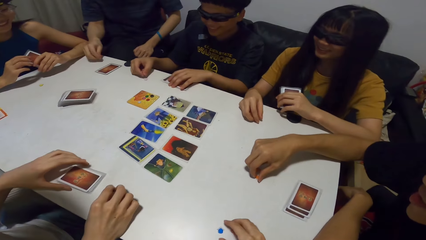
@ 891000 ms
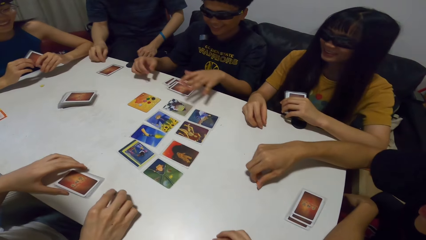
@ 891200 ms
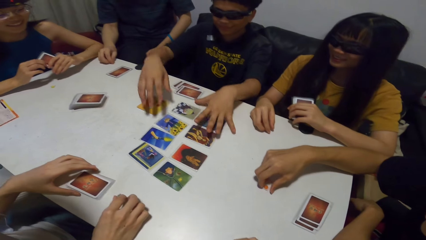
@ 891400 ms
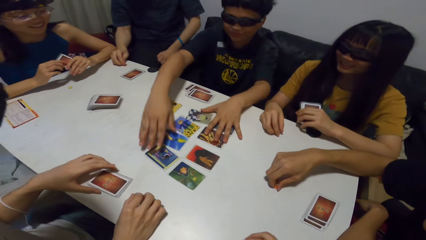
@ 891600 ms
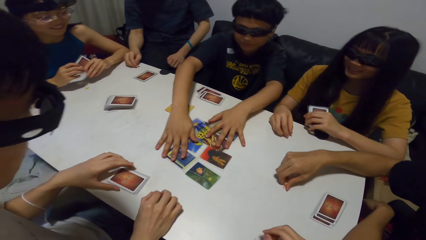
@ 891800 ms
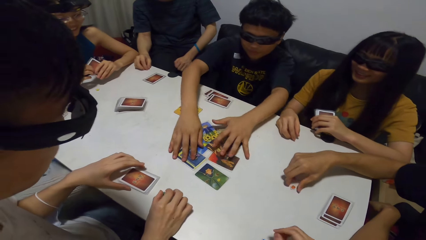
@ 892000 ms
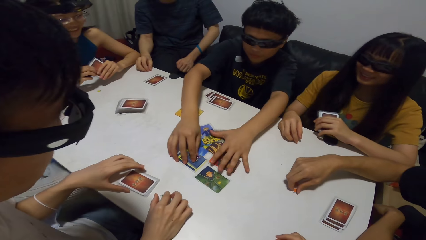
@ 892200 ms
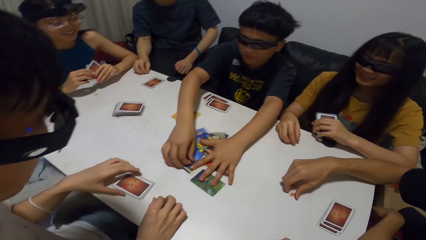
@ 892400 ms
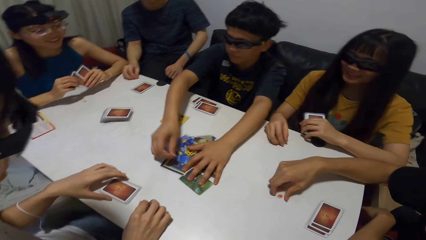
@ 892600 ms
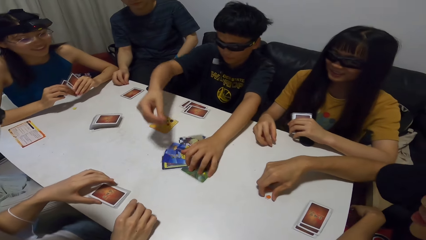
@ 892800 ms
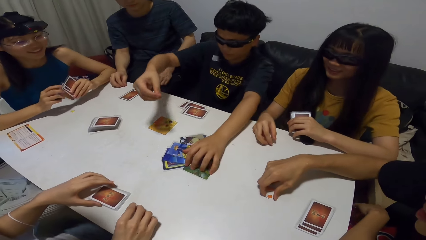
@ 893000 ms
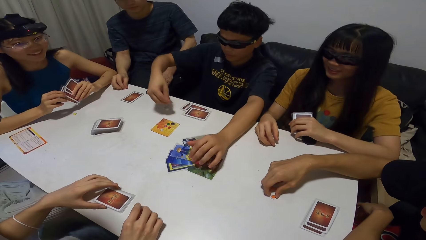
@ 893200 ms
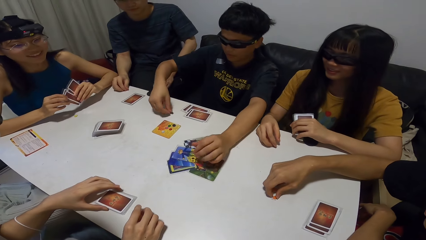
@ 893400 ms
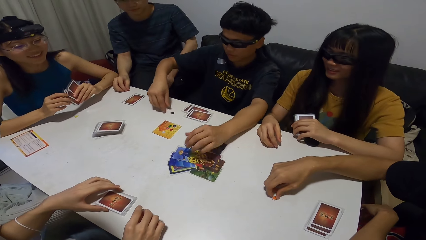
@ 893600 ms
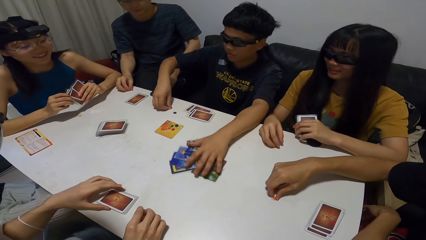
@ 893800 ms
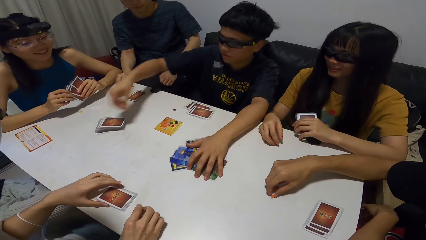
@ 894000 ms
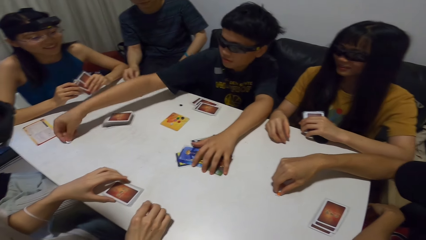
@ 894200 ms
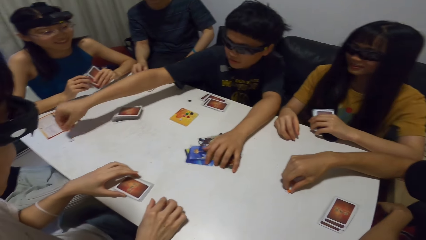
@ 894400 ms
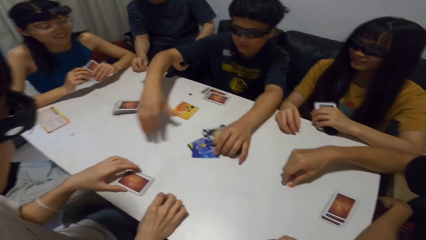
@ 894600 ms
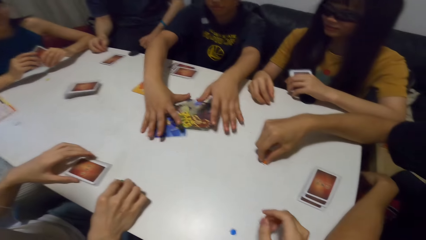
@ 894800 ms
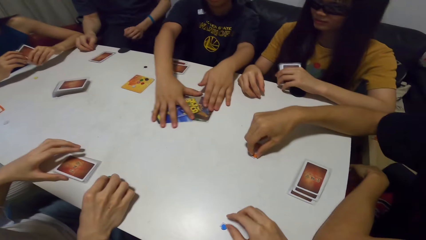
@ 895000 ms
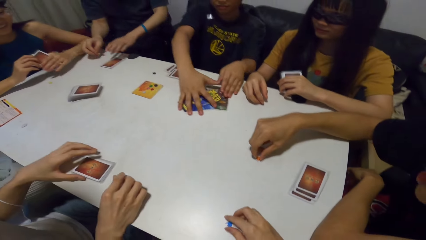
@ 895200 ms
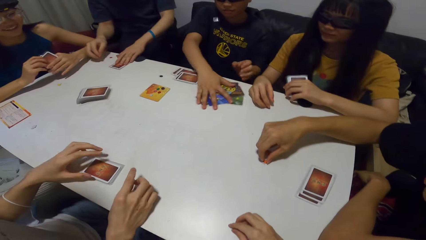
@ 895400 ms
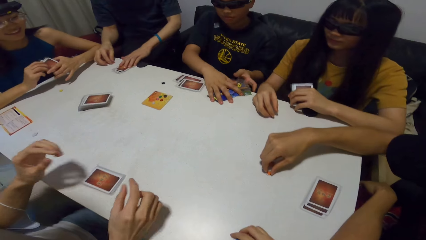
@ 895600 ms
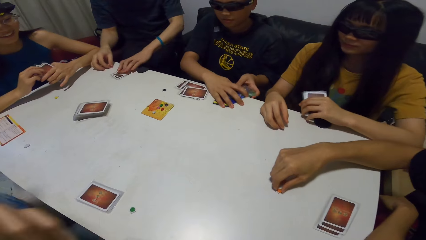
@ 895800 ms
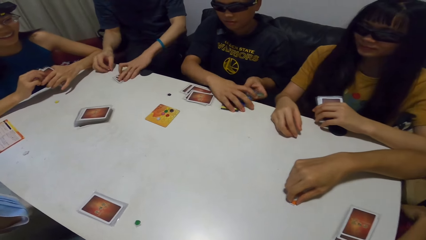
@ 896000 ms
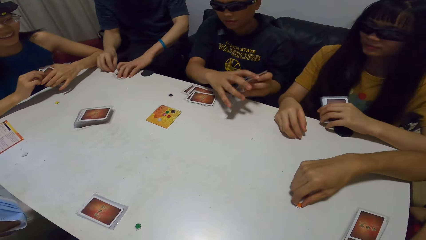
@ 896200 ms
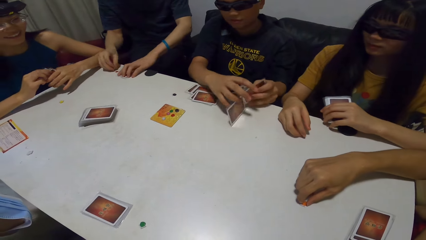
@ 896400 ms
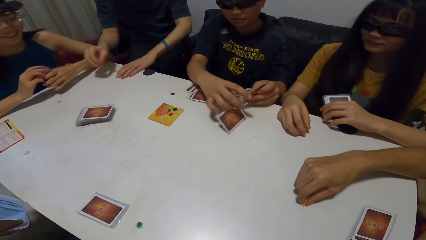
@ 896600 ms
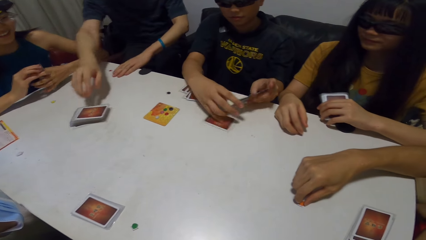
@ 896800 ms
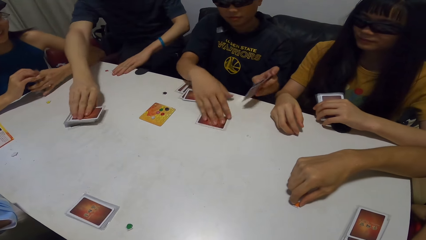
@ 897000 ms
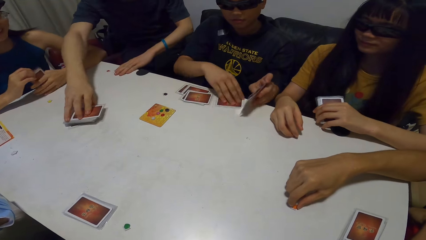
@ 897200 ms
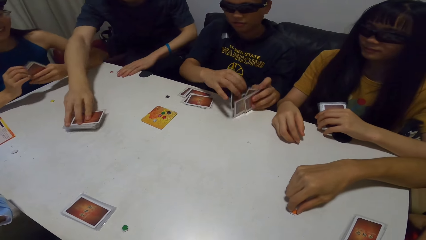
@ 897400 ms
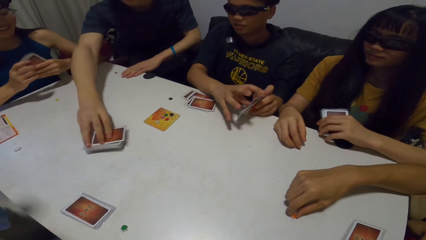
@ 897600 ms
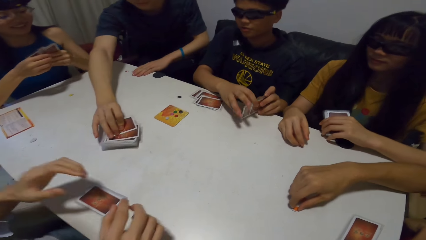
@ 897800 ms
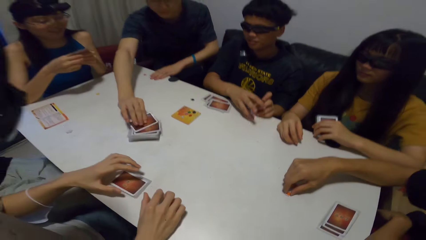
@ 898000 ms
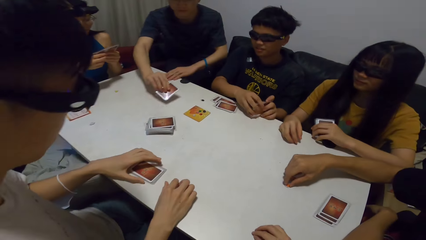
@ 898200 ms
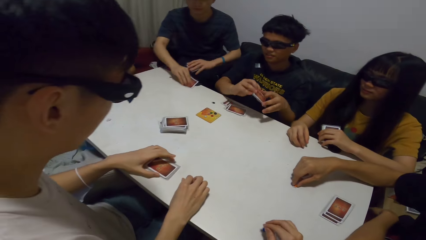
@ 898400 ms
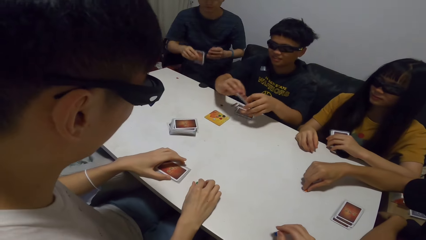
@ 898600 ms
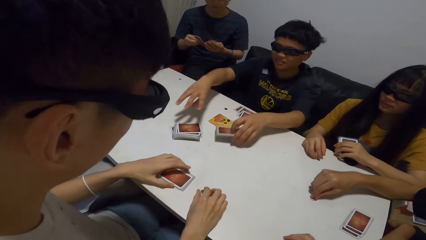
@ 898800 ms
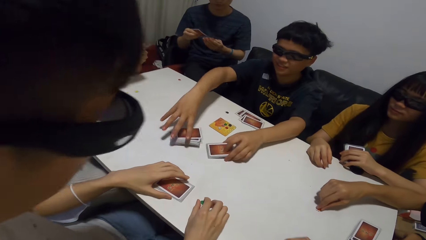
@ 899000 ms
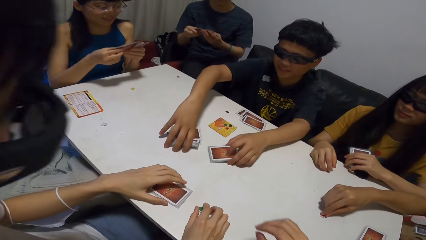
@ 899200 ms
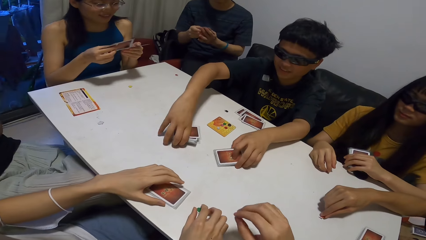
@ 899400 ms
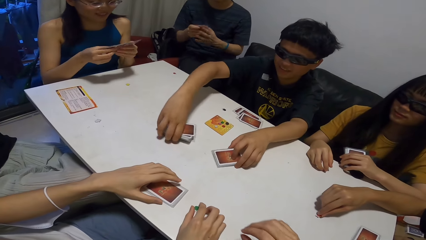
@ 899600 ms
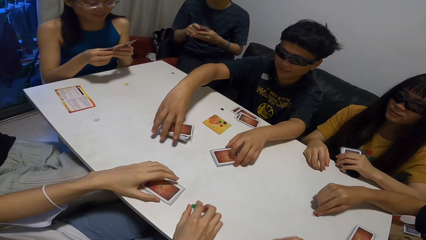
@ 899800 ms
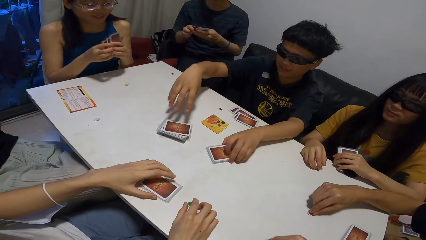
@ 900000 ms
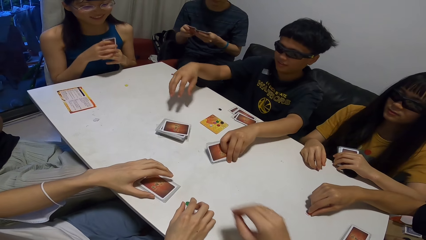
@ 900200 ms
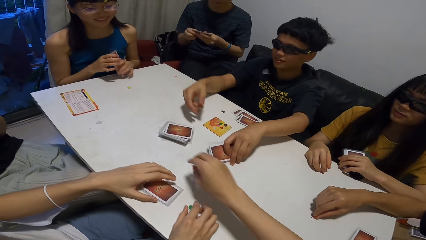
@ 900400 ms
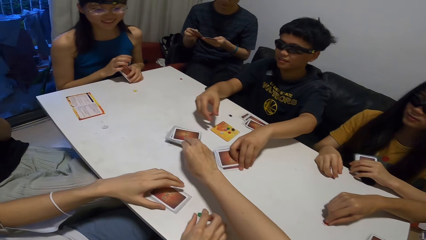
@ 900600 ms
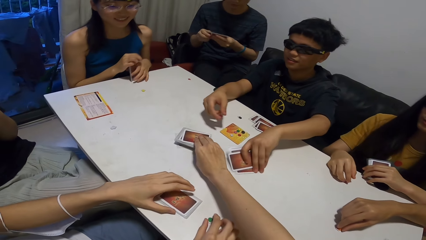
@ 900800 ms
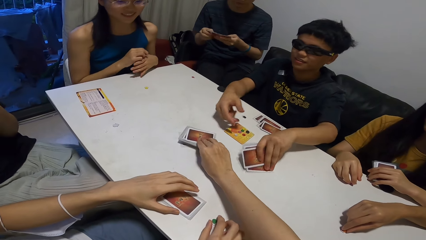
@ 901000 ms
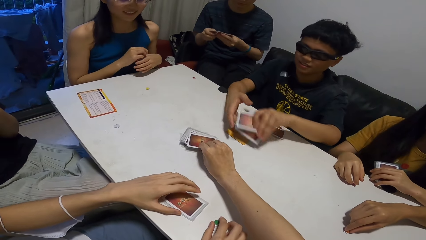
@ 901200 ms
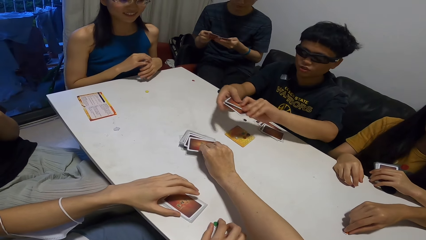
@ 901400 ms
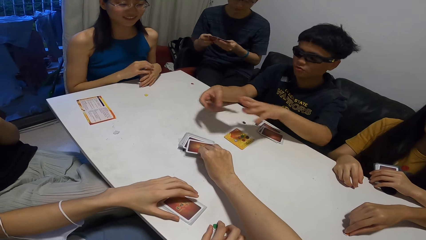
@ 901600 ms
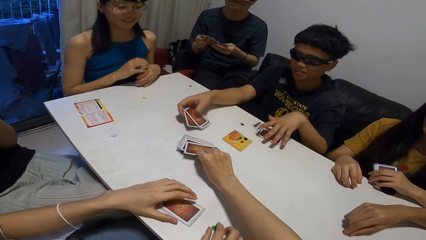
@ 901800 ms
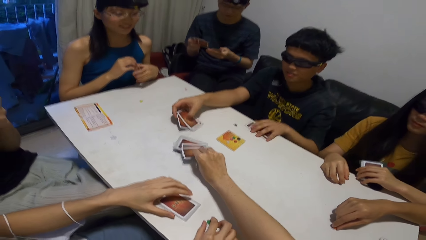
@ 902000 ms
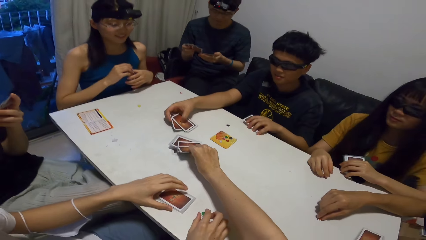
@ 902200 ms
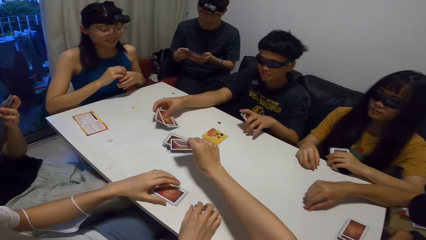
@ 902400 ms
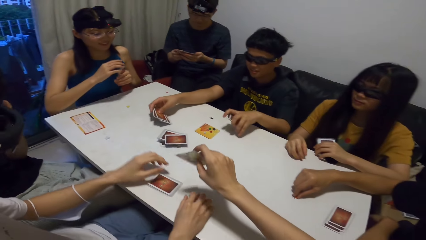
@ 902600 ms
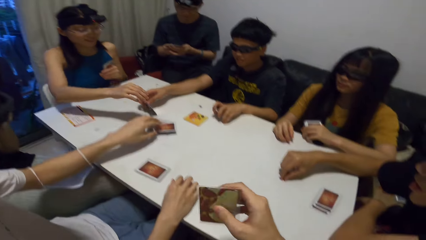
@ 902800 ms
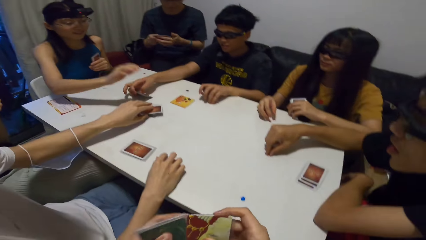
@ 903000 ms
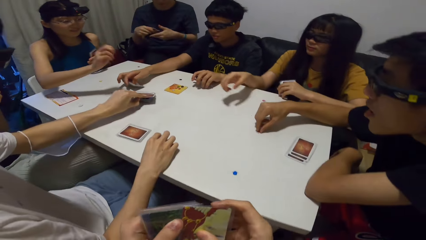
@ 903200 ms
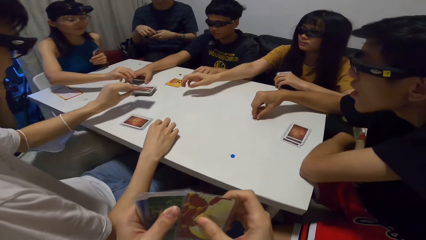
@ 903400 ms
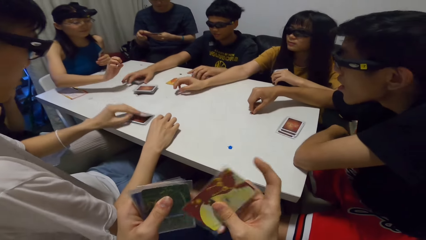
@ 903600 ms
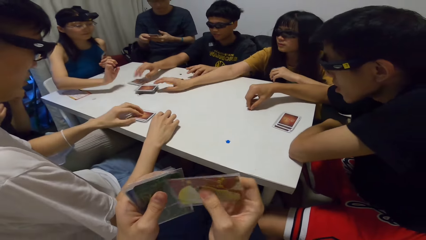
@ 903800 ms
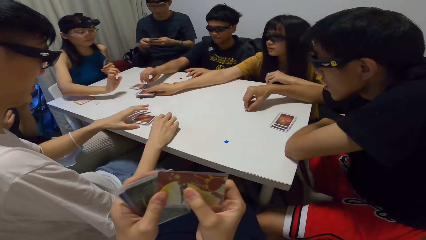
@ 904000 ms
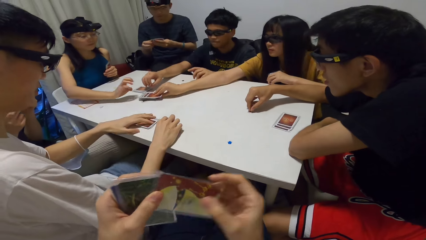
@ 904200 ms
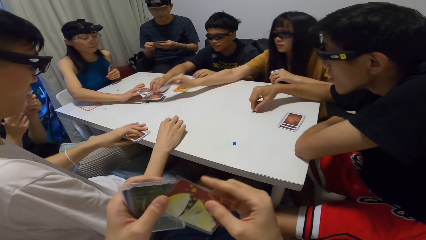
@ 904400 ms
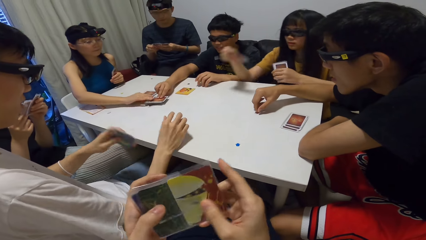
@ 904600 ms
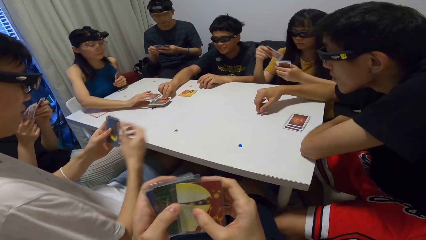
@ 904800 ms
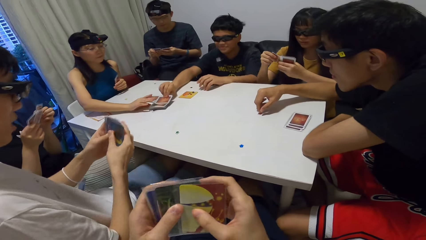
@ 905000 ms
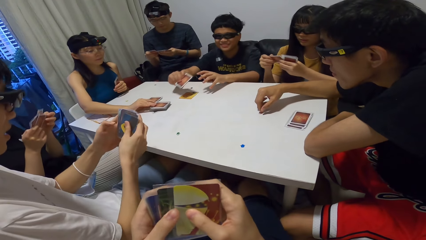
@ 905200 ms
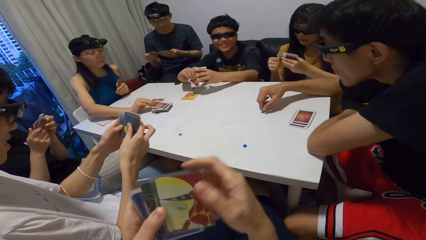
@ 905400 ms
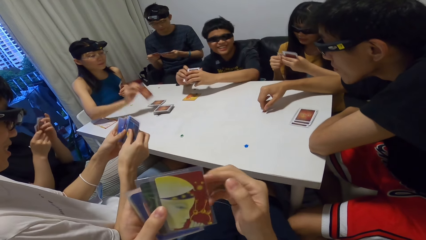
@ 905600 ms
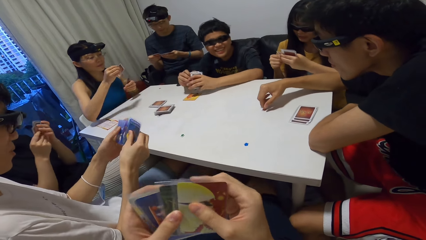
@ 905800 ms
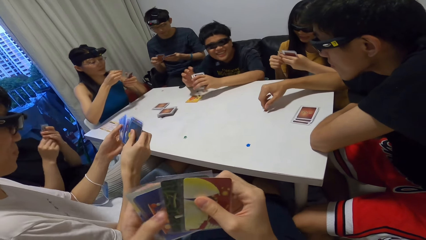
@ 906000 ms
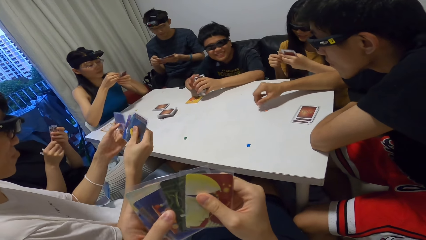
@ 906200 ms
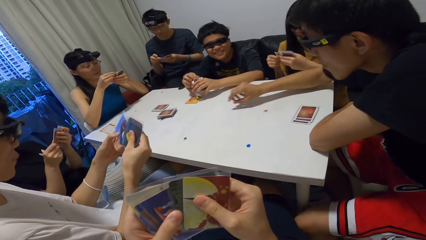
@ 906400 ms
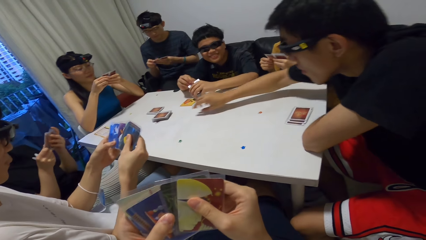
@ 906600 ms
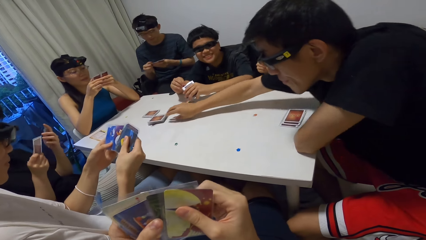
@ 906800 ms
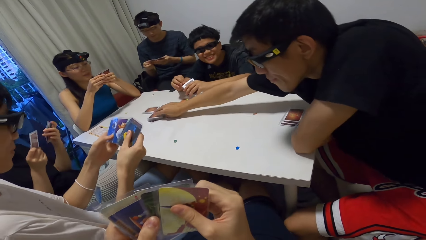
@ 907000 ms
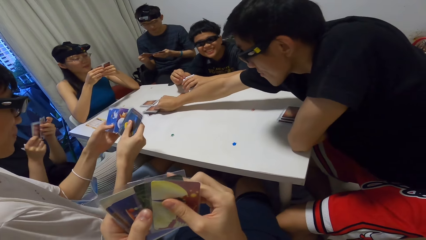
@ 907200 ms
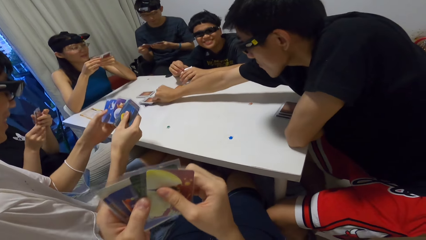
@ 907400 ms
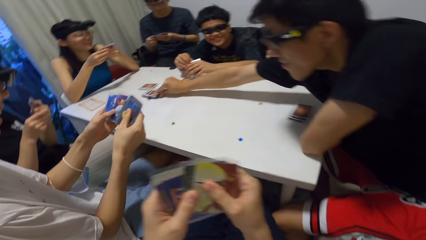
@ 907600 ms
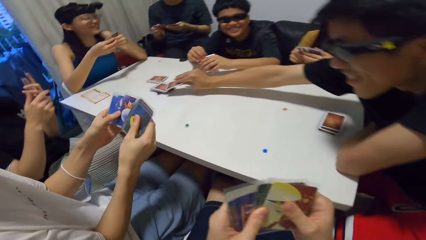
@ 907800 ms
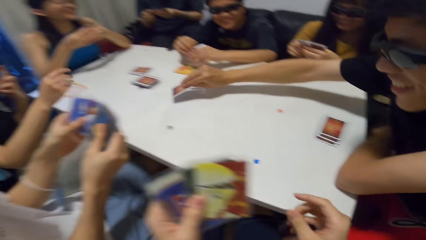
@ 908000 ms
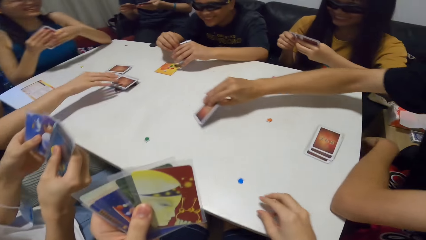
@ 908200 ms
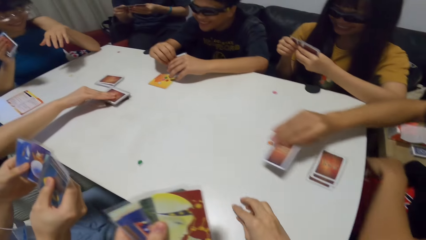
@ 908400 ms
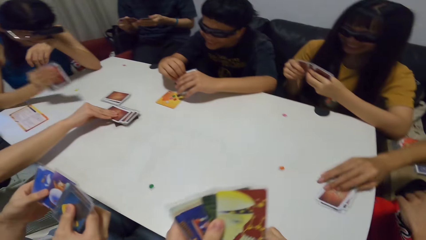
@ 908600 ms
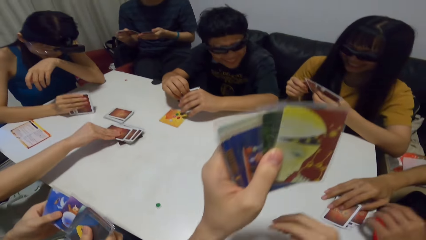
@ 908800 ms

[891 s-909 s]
A man gathers some cards on the table with his left hand. He picks a button from a card on the table with his right hand. He drops the button on the table with his right hand. Another man picks a button from the table with his right hand. The first man drops the button on the table with his right hand. He gathers the cards with both hands. He picks the cards. He arranges the cards in his hands. The other man picks some cards from the table with his left hand. He moves a deck of cards on the table with his right hand. He picks a card from the deck on the table with his right hand. He shuffles through the cards in his hands. The first man touches the table with the card in his left hand. He touches the deck of cards with his right hand. A woman shuffles through the cards in her hands. The first man places cards on the table. He passes the cards from his left hand to his right hand. The camera wearer picks a card from the deck with his right hand. The first man drops the cards in his right hand on the table. He picks some cards from the table with his left hand. A third man picks a card from the deck on the table with his left hand. He drops the card in his left hand on some cards on the table. Another woman picks a card from the deck with her right hand. The first man picks a card from the deck on the table with his left hand. The second woman holds the card with both hands. She picks a card from the deck with her right hand. The first man passes the card in his right hand to his left hand. A third woman picks up a card. The second woman holds the card with both hands. A fourth man picks a card from the deck on the table with his left hand. Another woman picks a card from the deck with her right hand. The fourth man drops the card in his left hand on some cards on the table.
